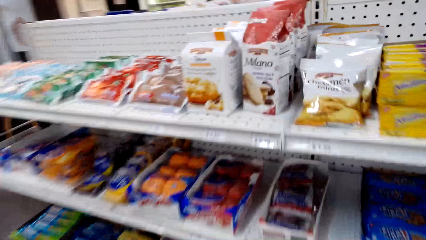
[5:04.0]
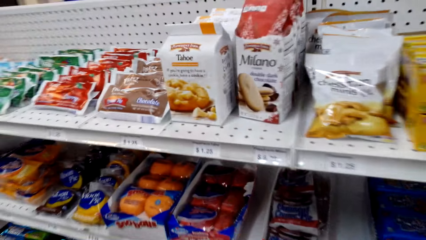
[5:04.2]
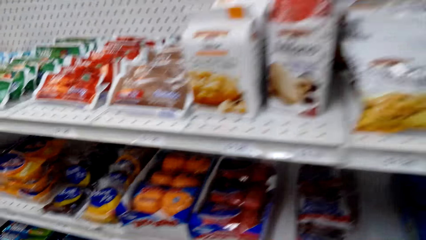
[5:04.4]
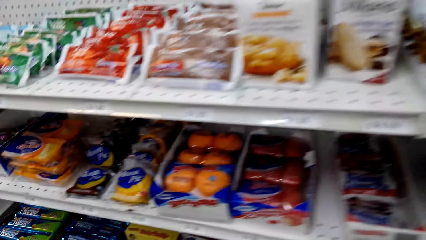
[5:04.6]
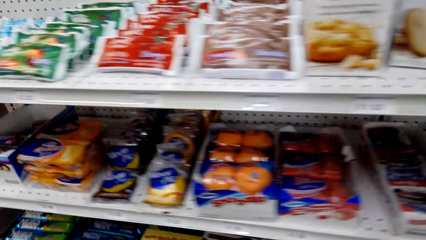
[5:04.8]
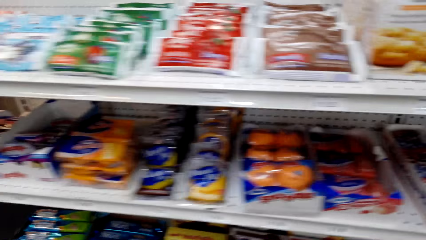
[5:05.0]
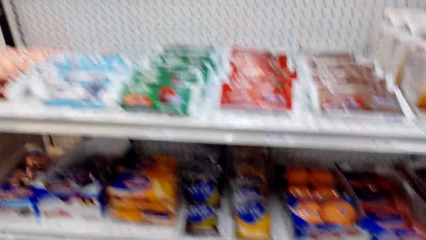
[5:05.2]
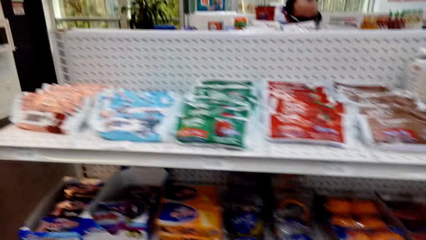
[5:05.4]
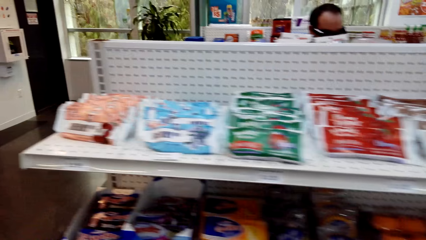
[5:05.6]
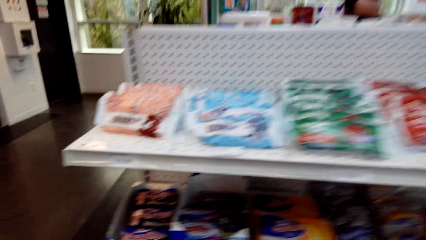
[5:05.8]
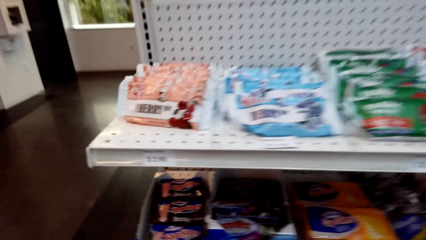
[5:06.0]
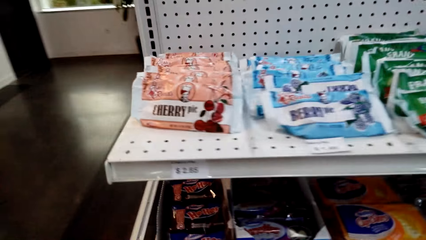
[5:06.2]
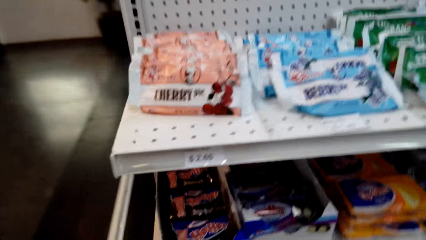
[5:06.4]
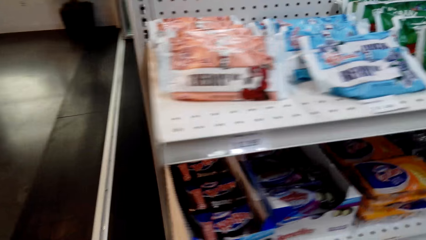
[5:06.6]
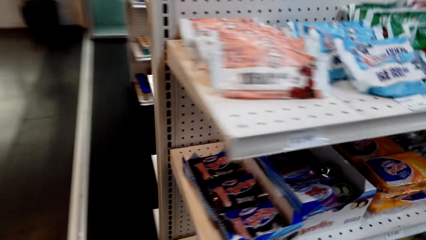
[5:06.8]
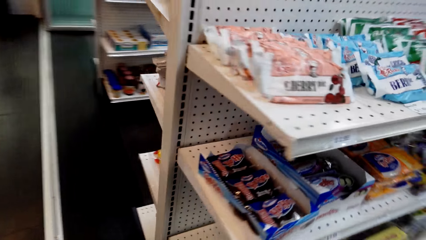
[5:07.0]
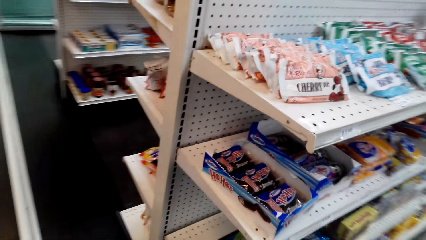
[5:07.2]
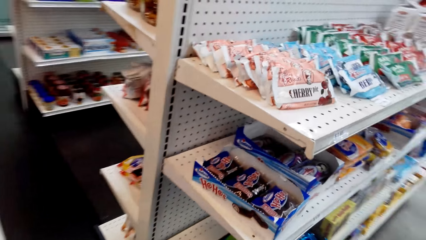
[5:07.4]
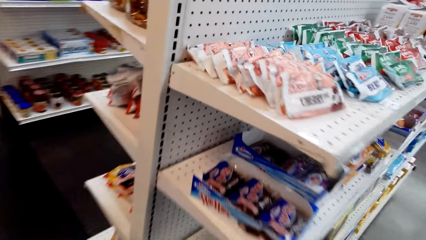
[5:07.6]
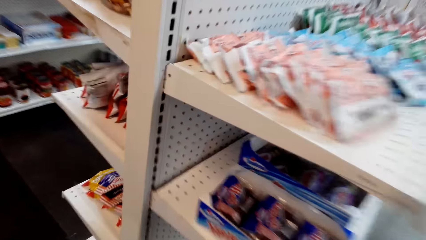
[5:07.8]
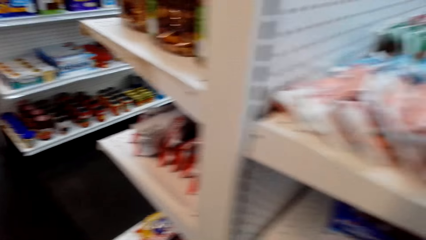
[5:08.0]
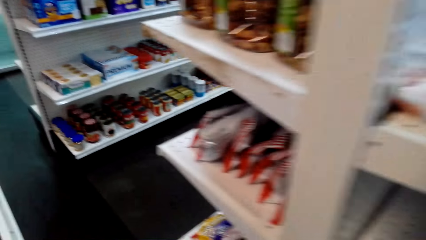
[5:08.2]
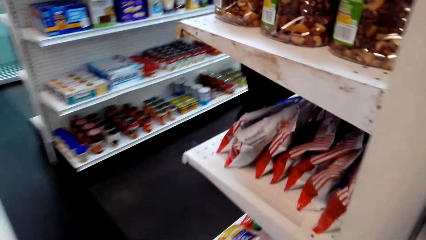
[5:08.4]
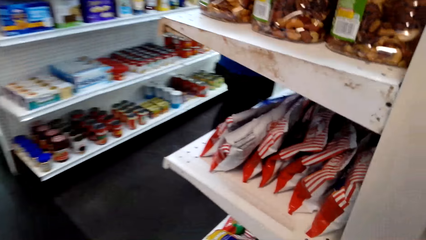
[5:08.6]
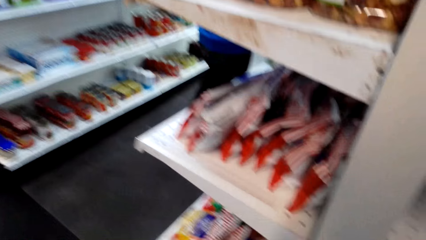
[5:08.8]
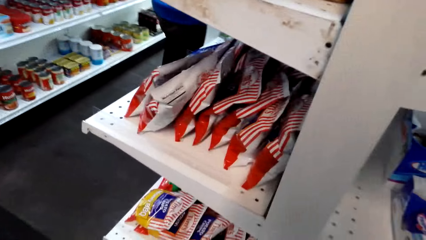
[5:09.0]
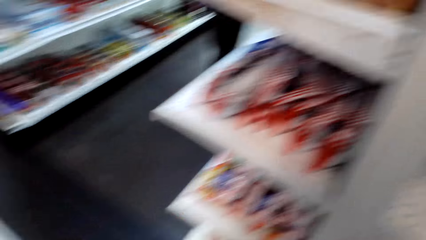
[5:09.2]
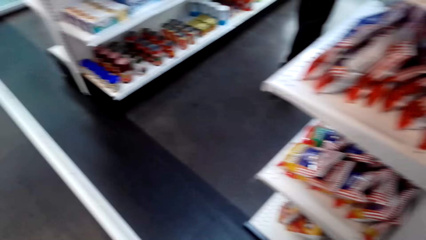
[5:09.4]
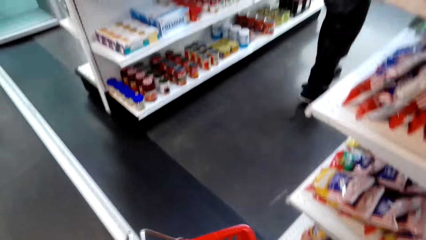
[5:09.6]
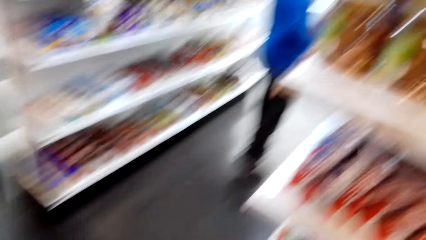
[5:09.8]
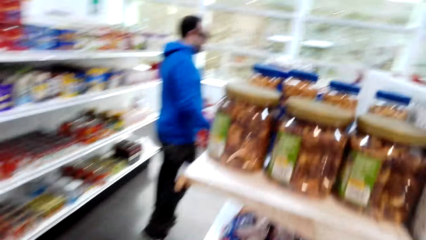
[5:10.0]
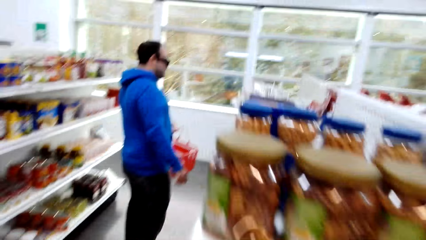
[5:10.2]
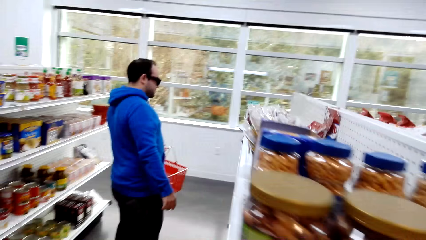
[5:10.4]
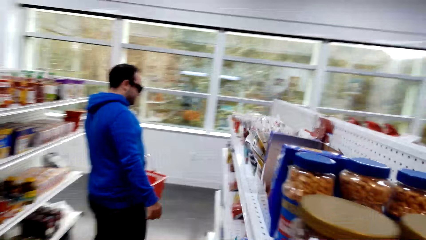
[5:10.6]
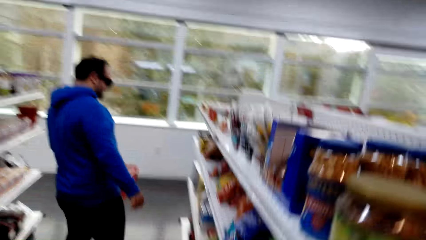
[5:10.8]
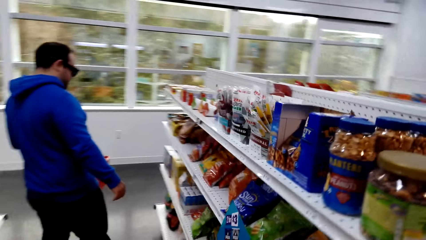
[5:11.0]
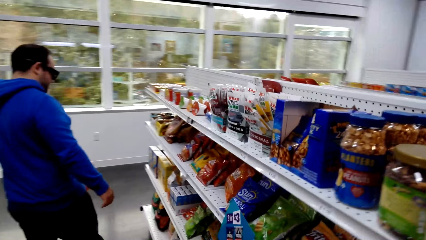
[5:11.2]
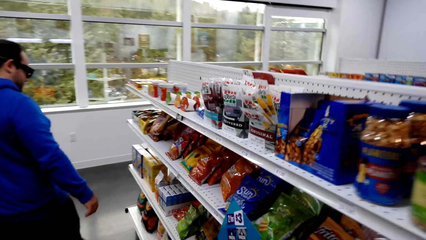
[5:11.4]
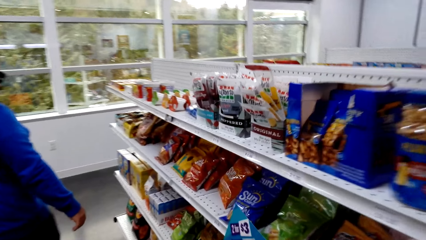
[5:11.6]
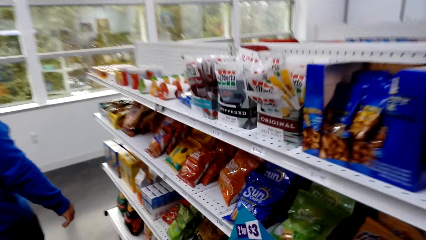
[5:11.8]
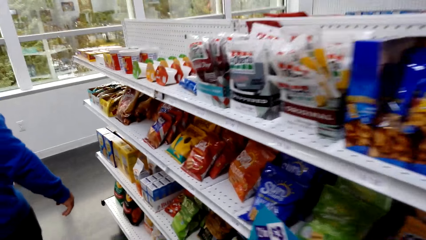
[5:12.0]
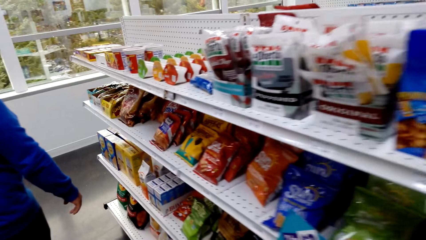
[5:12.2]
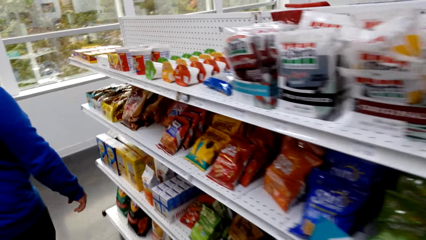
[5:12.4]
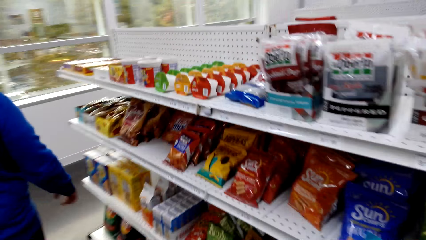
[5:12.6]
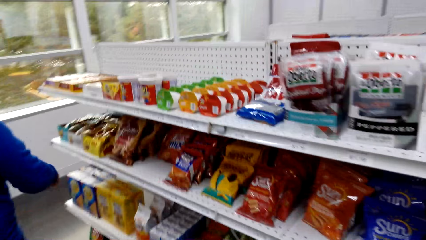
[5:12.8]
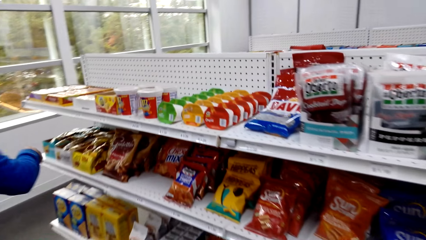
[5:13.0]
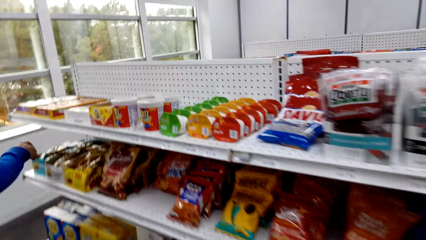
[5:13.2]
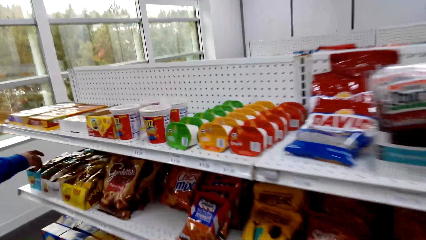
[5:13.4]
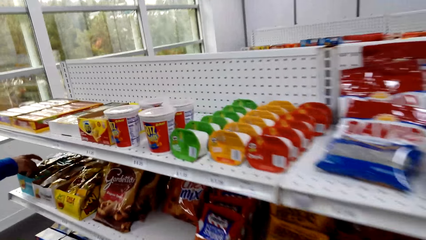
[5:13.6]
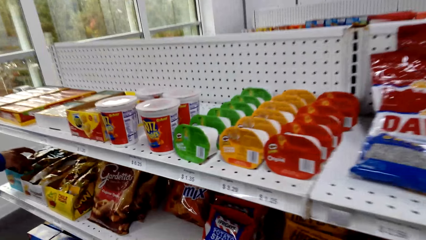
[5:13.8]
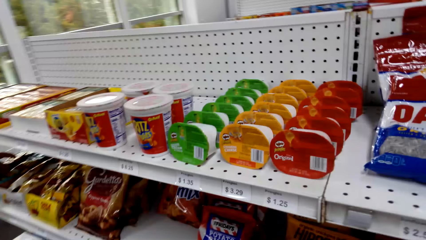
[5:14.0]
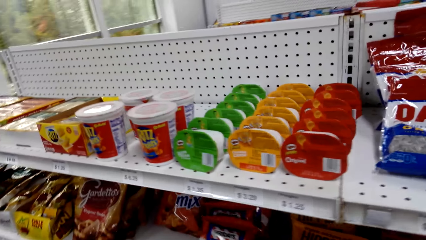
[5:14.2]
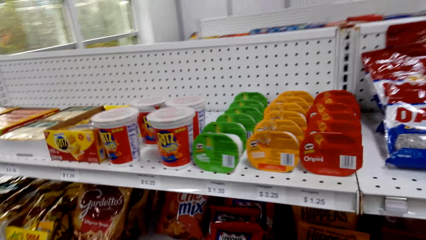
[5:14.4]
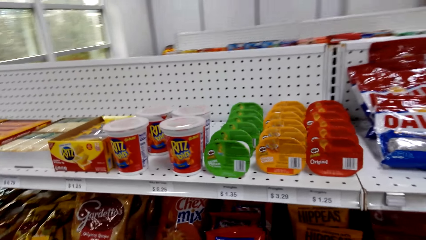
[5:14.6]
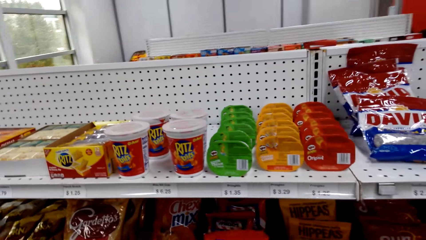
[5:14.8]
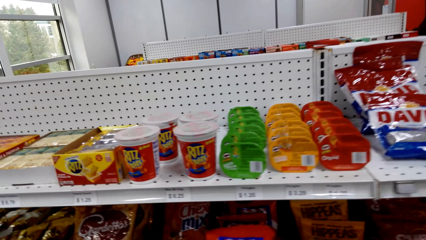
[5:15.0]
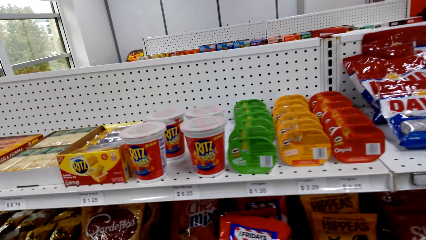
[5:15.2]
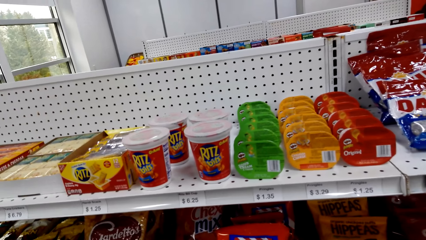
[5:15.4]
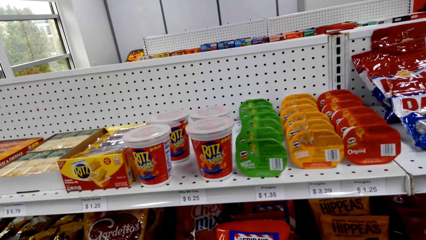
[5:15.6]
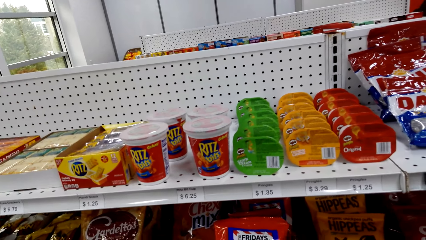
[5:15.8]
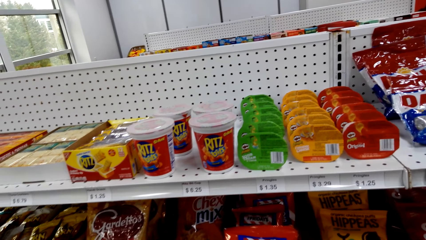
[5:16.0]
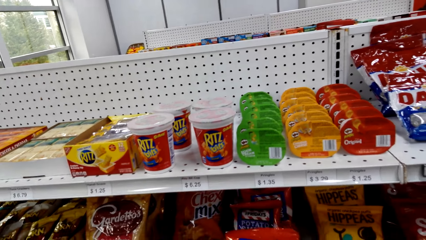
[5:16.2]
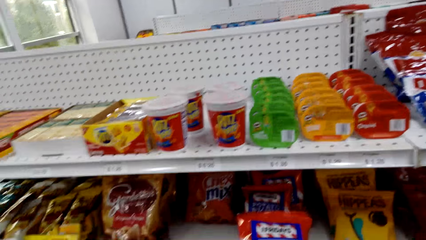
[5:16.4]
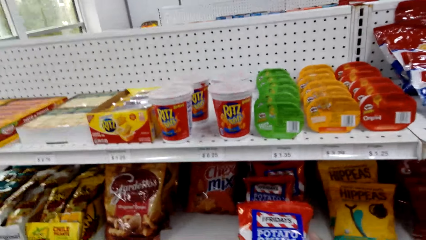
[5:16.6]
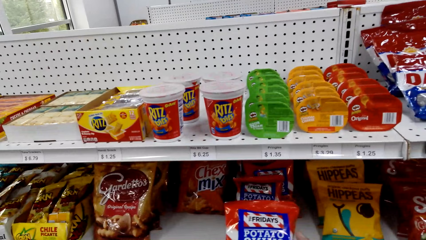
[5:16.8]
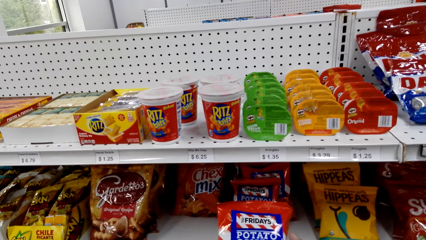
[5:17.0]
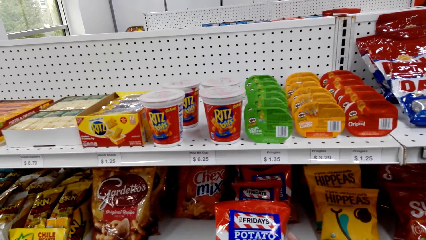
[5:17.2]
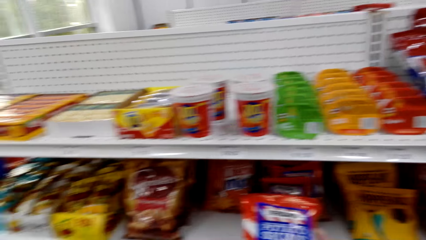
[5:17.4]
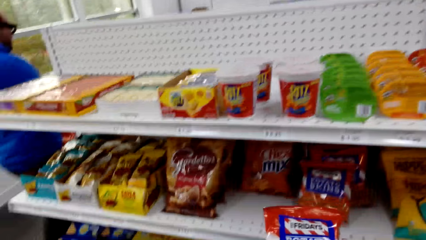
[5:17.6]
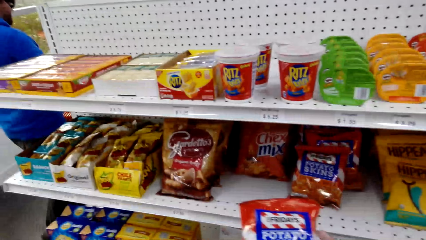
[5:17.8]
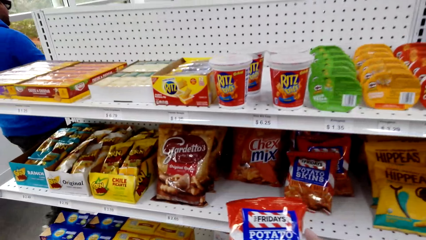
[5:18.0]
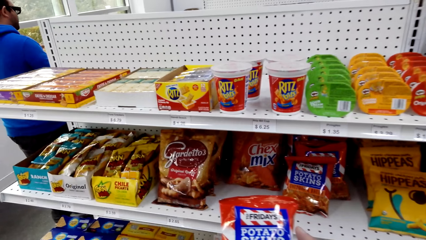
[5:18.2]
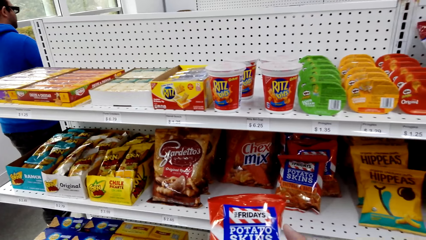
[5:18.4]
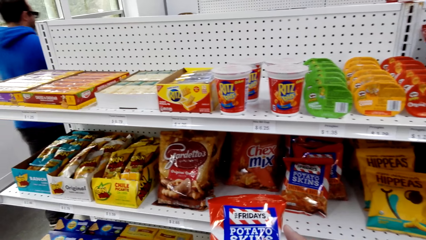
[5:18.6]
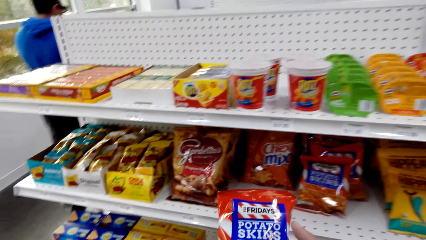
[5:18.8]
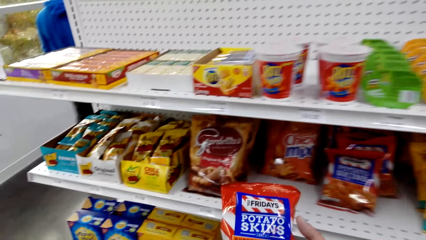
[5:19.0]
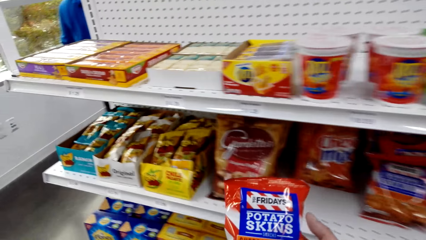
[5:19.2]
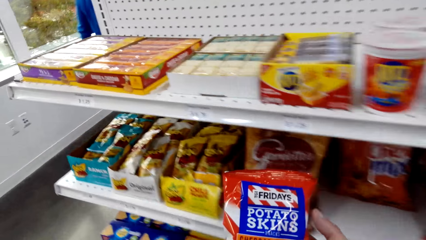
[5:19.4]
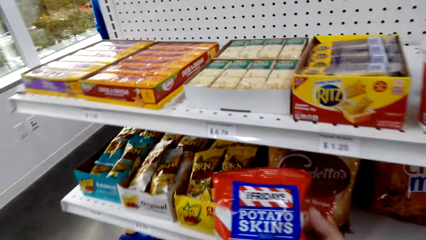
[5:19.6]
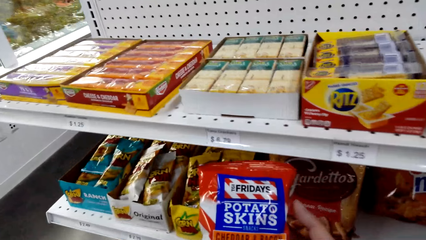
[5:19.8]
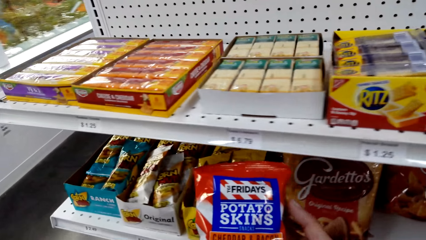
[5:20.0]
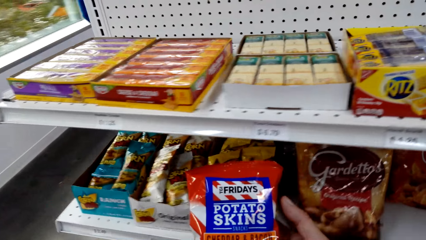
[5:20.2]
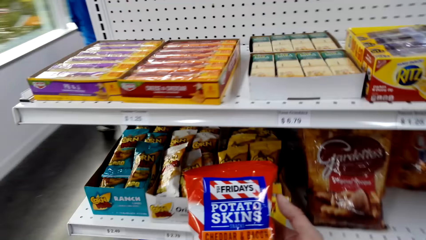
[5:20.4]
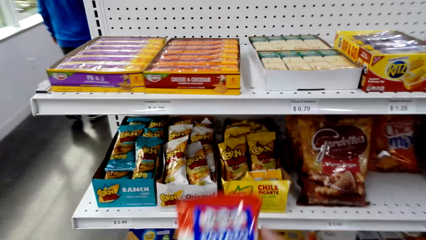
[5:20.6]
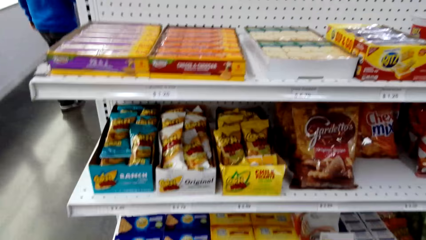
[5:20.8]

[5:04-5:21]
The camera wearer walks in the supermarket. They look around. They walk in the supermarket. They pick up potato skins.
